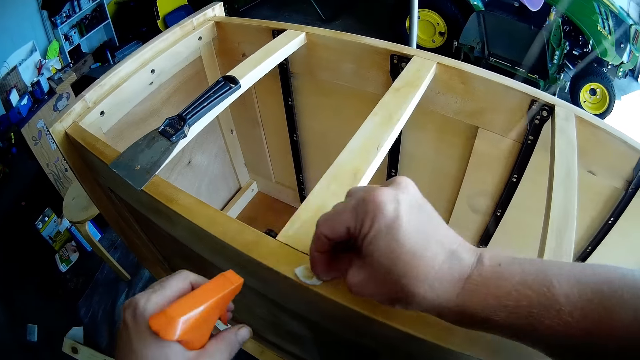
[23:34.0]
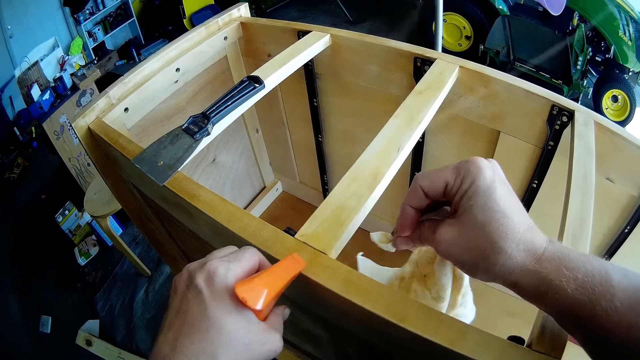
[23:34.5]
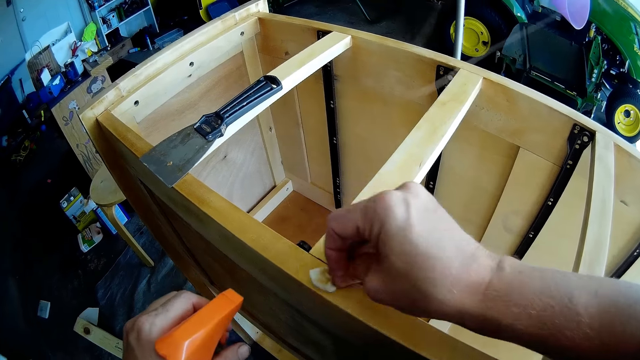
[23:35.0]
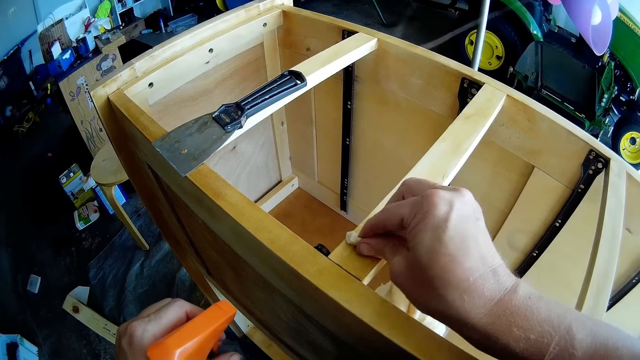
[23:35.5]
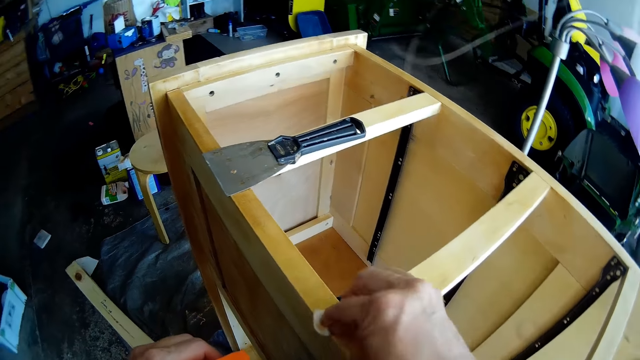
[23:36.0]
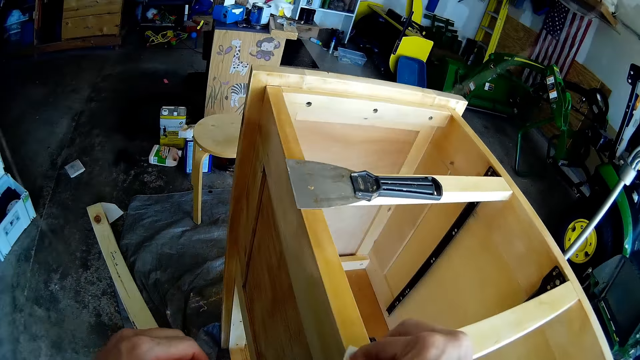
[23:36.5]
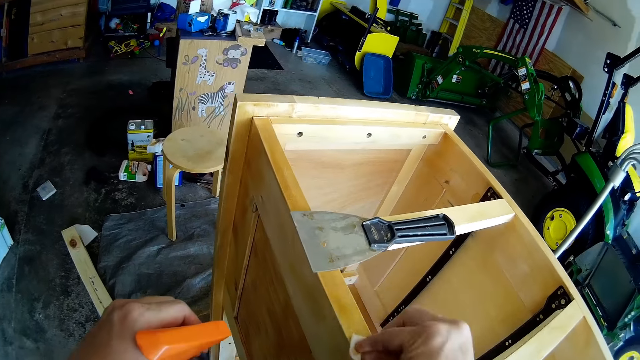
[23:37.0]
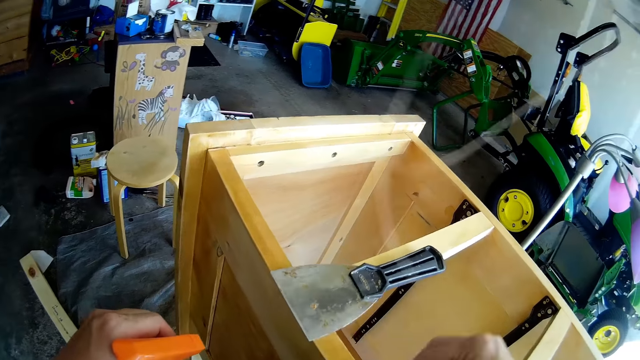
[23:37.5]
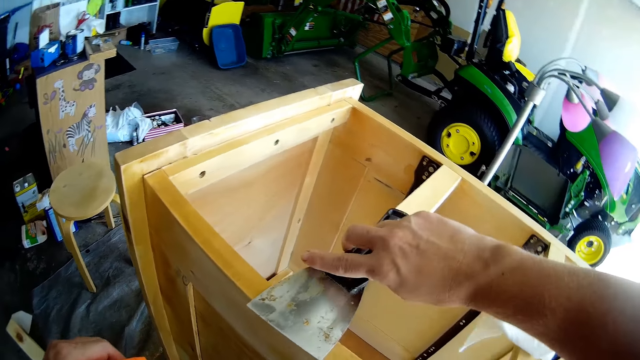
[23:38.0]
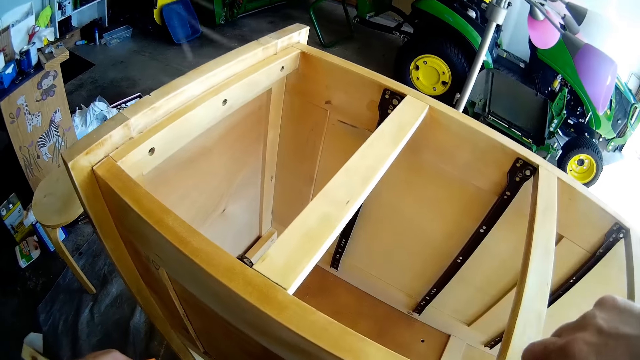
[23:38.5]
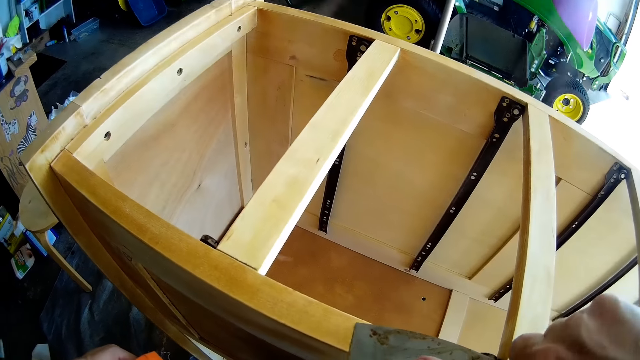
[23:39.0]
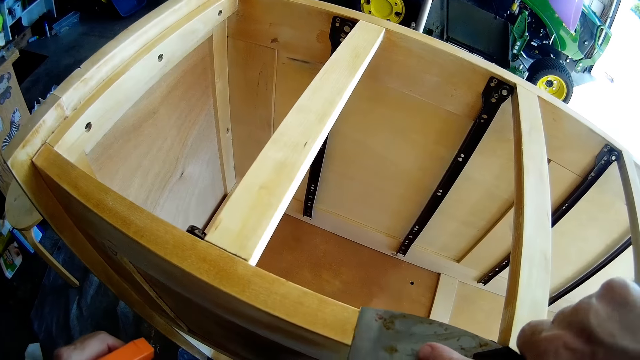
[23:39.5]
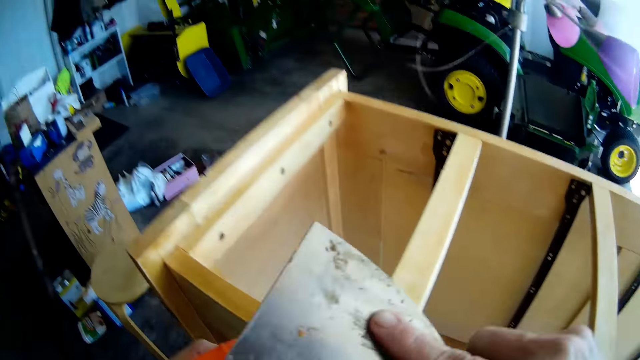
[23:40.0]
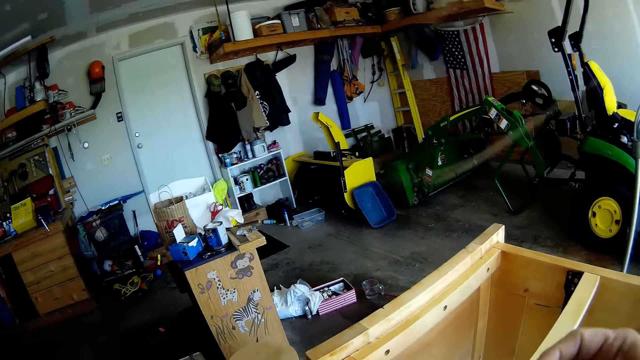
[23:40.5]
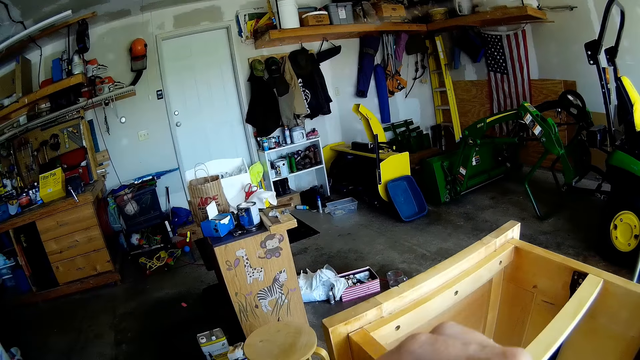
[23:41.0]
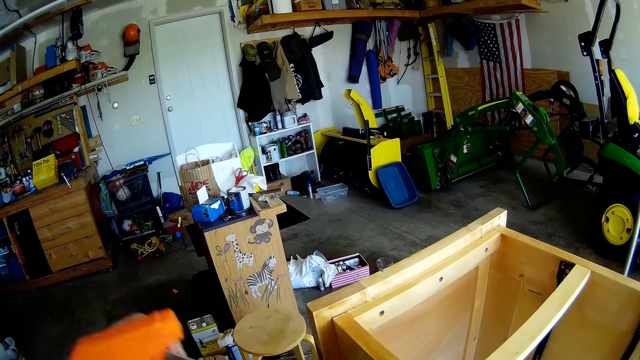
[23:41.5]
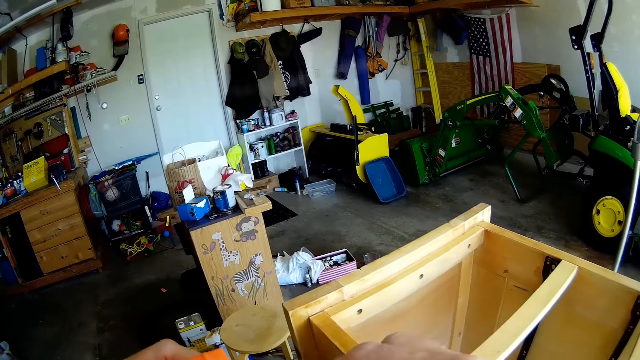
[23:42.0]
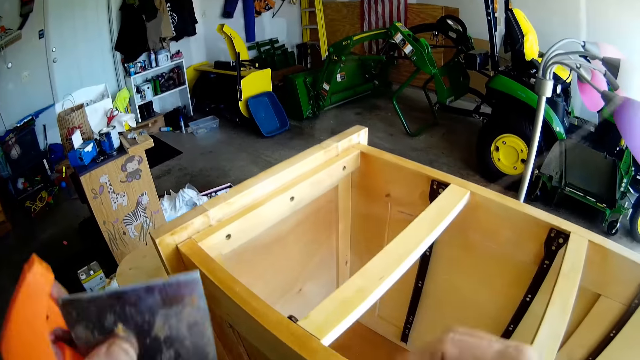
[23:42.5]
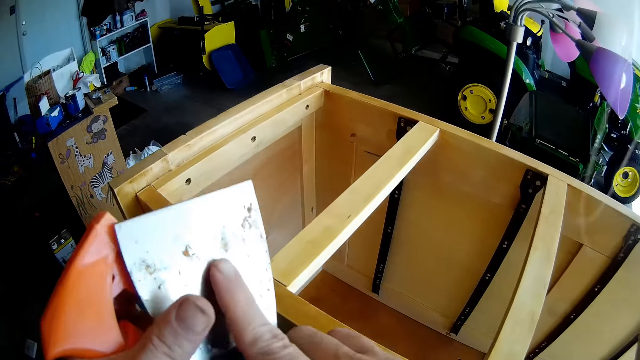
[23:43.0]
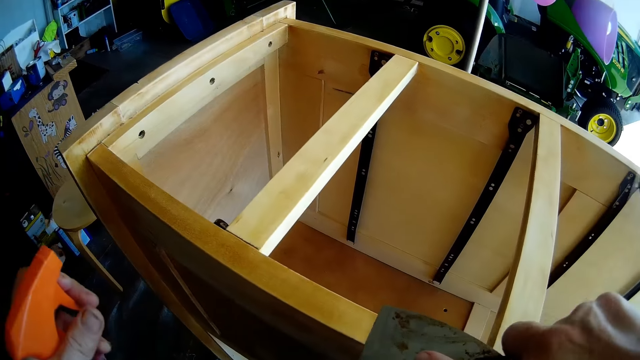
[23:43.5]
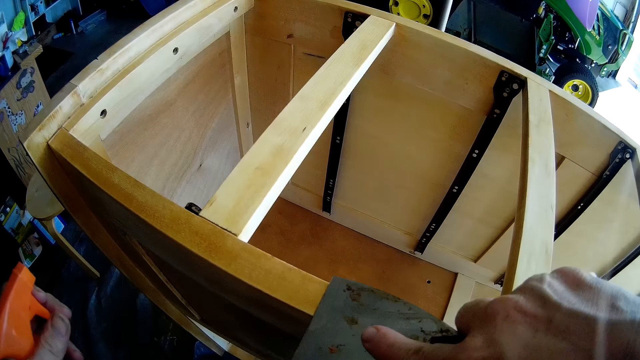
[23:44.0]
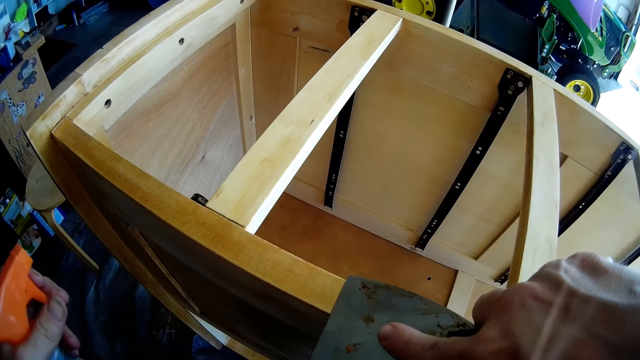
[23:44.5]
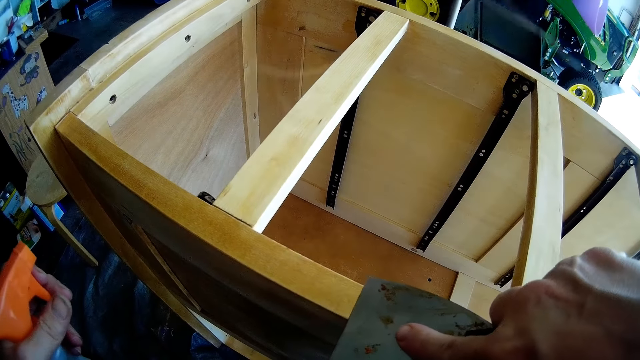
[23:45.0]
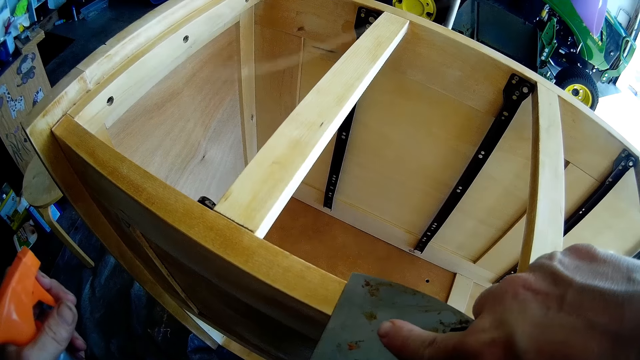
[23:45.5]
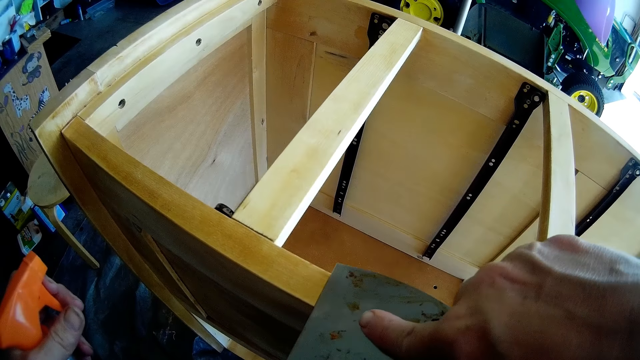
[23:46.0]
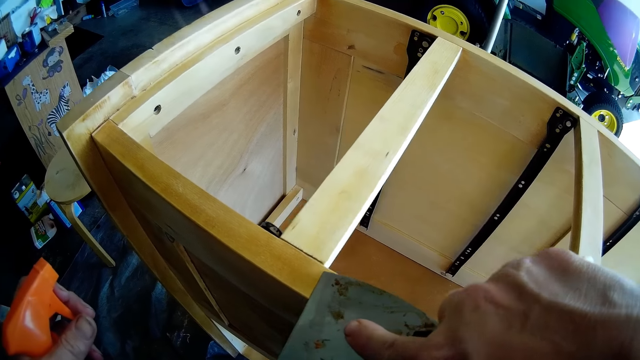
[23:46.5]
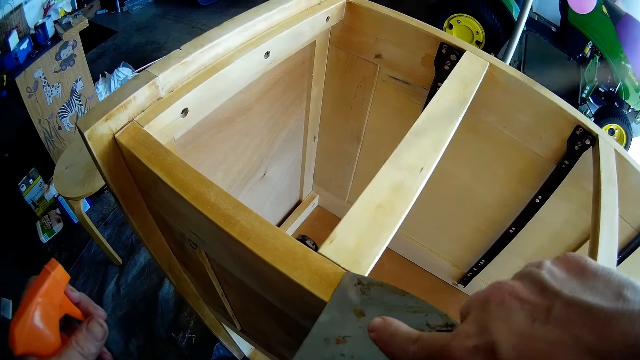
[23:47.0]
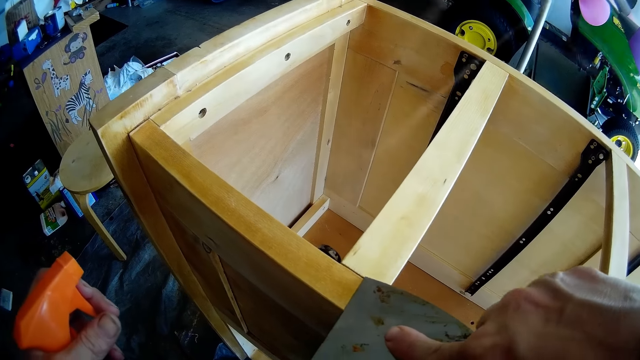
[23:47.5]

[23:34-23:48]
The camera wearer sprays on the chest of drawers with the spray. They wipe the chest of drawers with a cloth. They pick the chisel scraper from the chest of drawers. They scrape the chest of drawers with the scraper, place the scraper on the other hand, and scrape with the cloth. They look around. They scrape the chest of drawers with the scraper and remove excess polish.

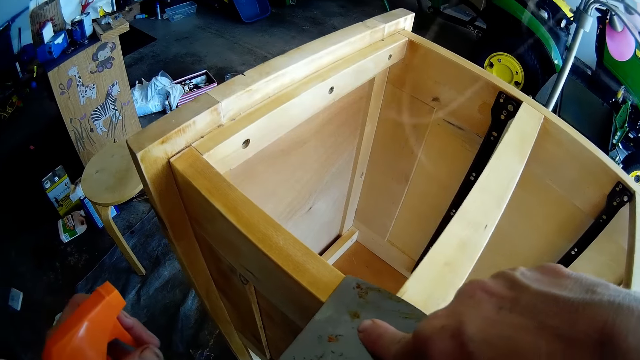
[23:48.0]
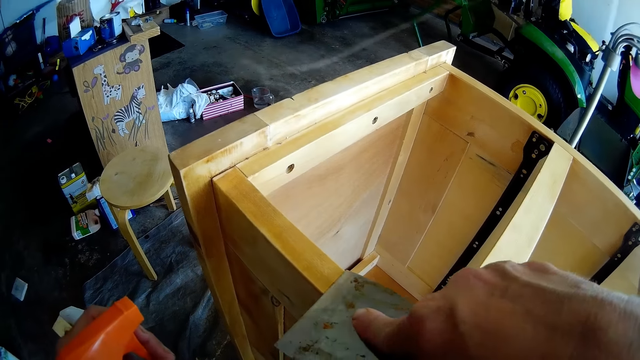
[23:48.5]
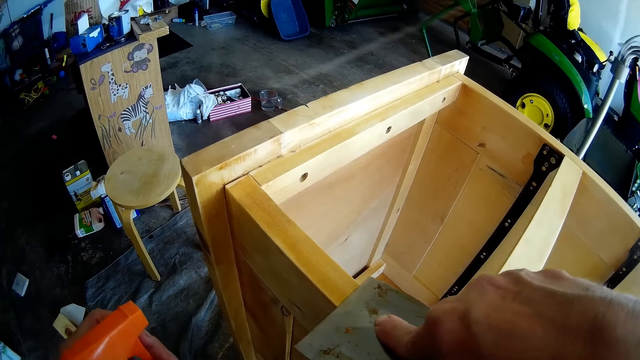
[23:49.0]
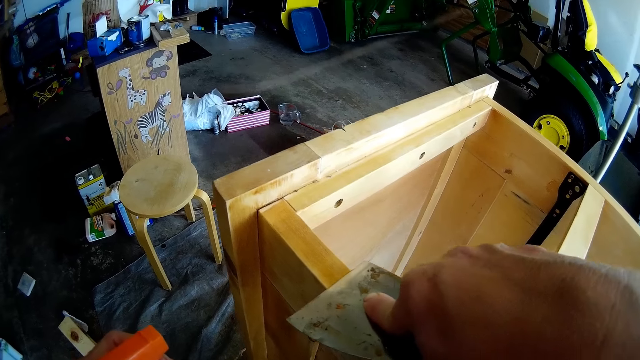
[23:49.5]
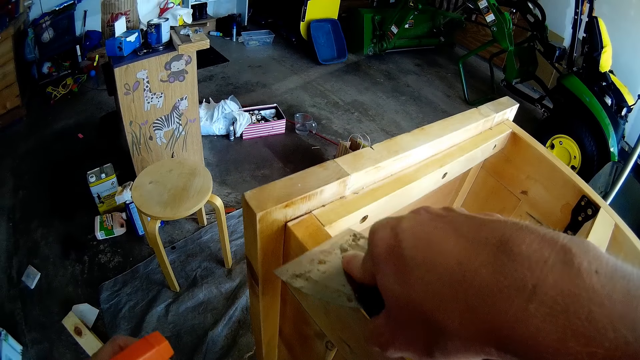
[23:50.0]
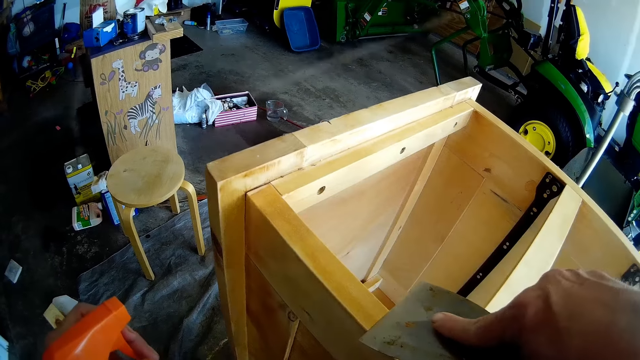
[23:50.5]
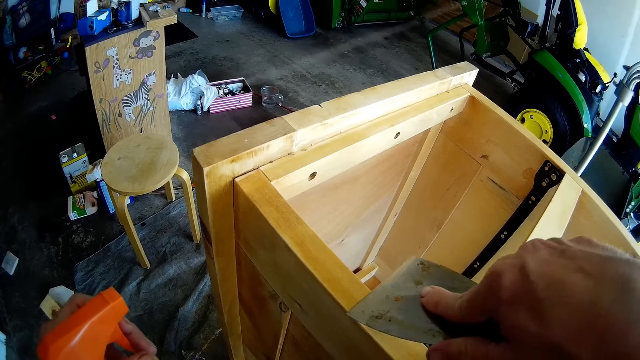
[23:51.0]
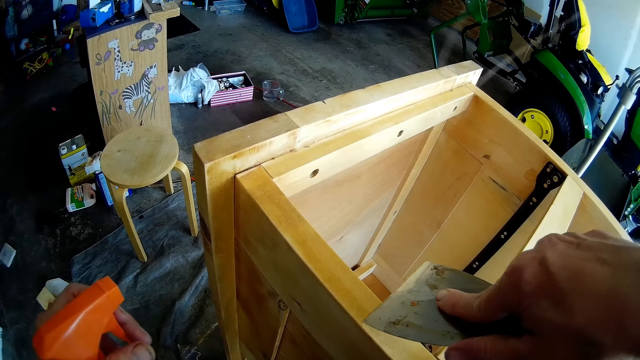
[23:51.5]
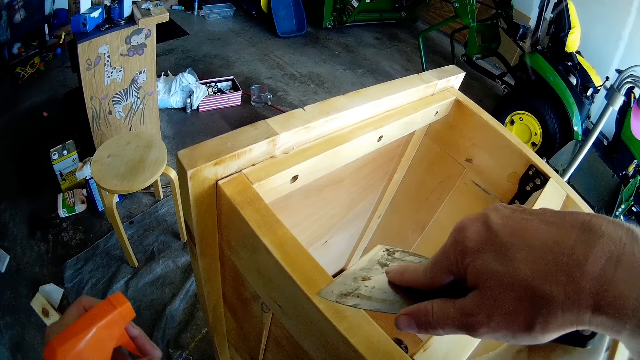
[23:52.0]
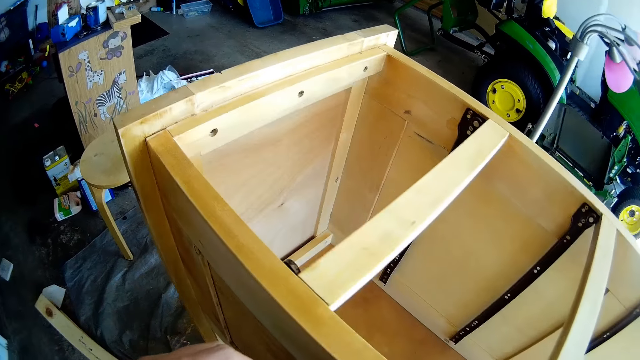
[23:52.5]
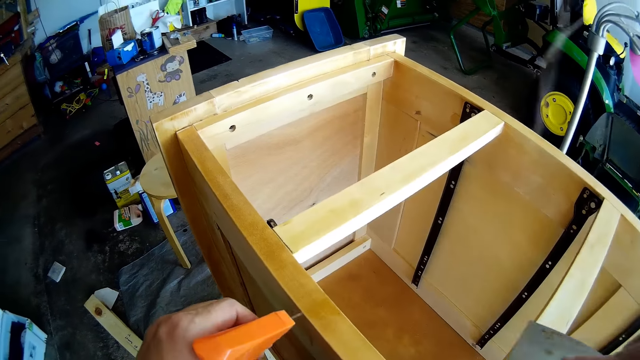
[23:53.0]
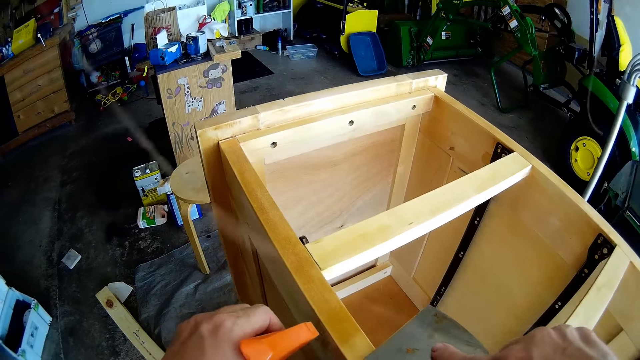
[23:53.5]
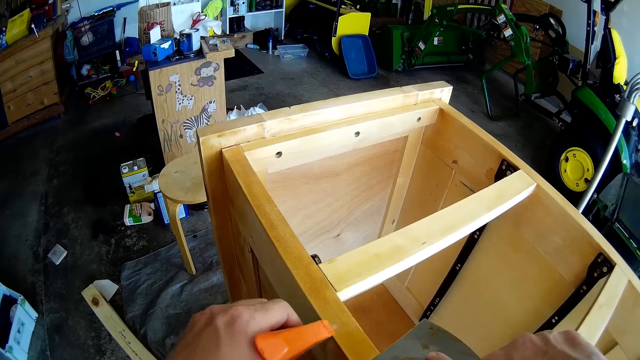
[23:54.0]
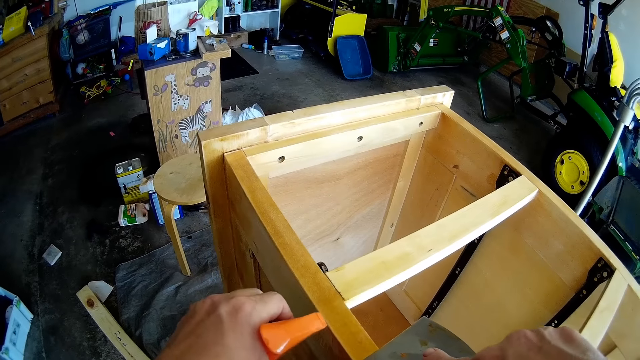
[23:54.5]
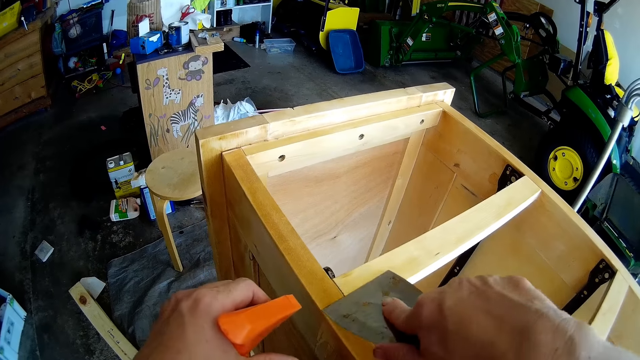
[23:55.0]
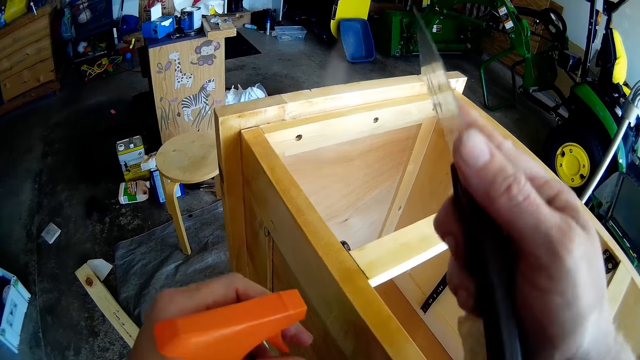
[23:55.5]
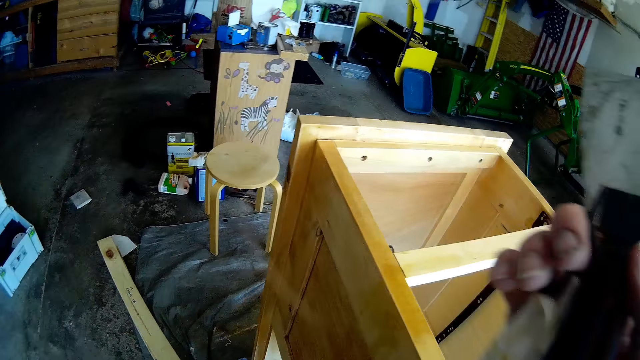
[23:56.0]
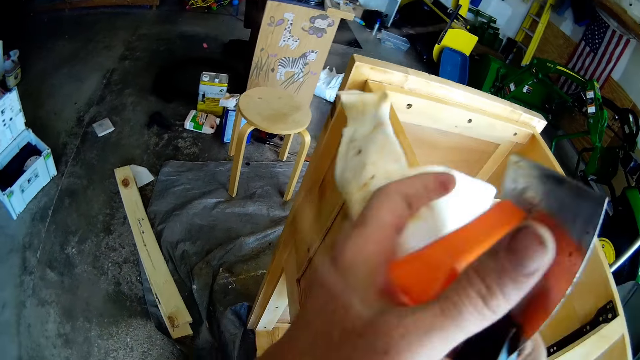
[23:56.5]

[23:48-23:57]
The camera wearer sprays on the chest of drawers with the spray. They scrape the chest of drawers with the scraper and place the cloth on the other hand.
